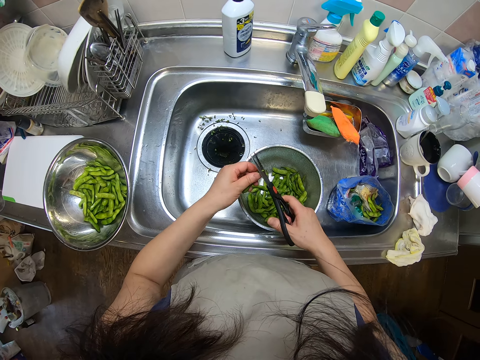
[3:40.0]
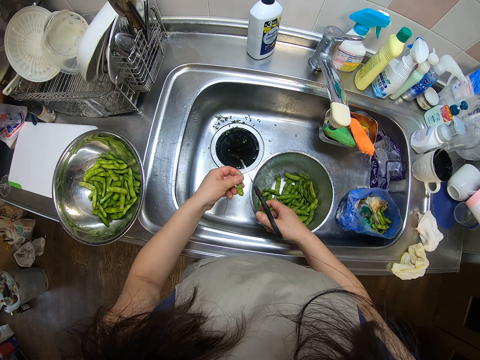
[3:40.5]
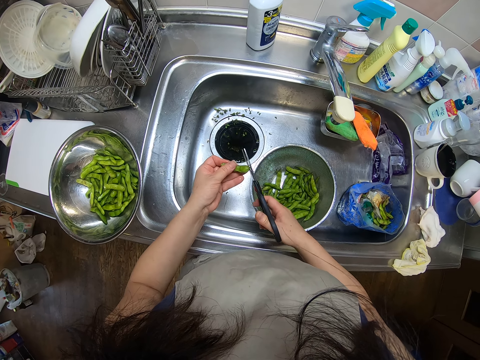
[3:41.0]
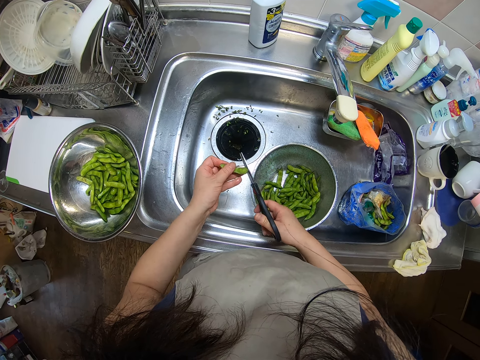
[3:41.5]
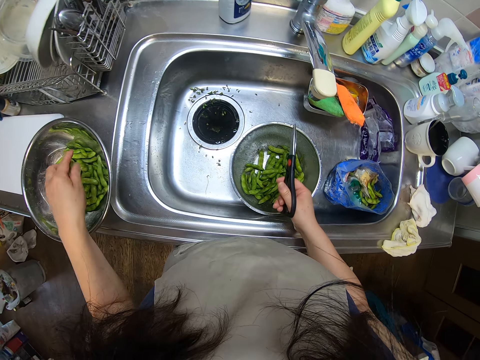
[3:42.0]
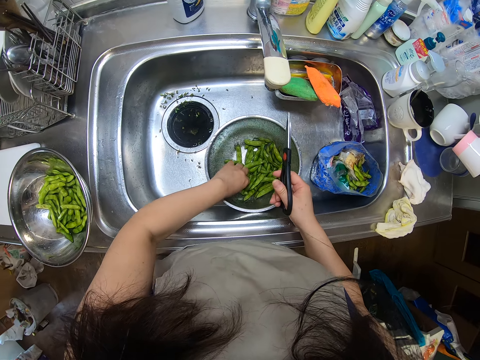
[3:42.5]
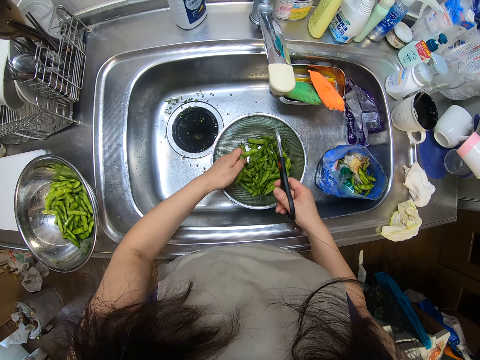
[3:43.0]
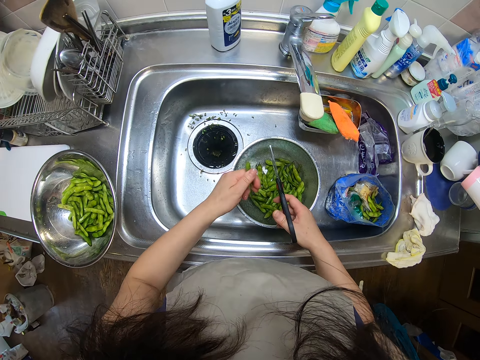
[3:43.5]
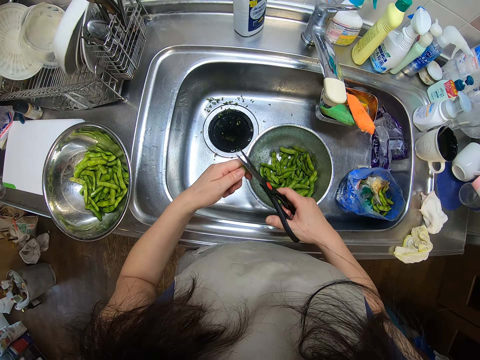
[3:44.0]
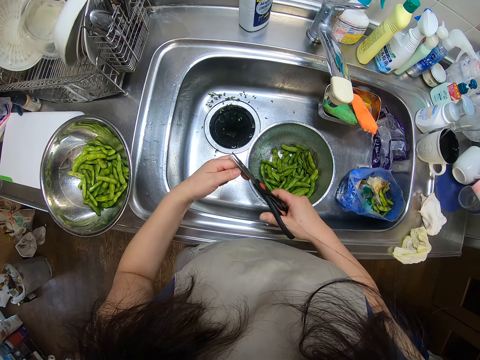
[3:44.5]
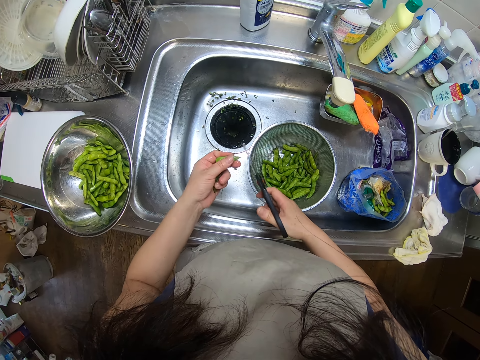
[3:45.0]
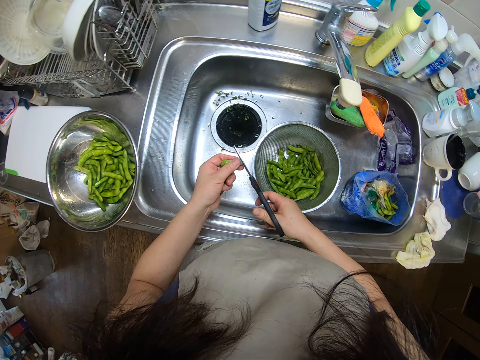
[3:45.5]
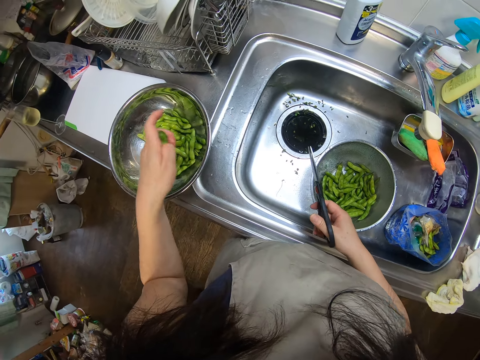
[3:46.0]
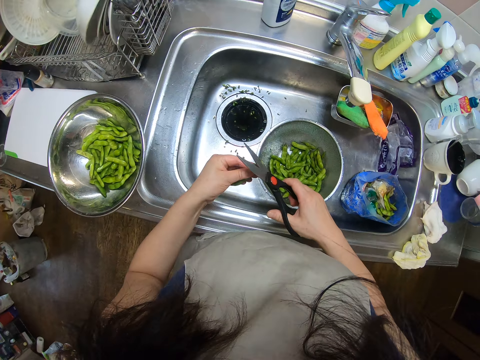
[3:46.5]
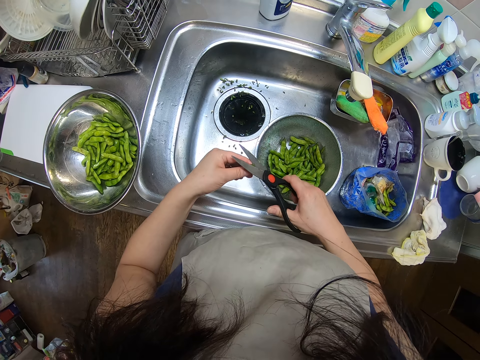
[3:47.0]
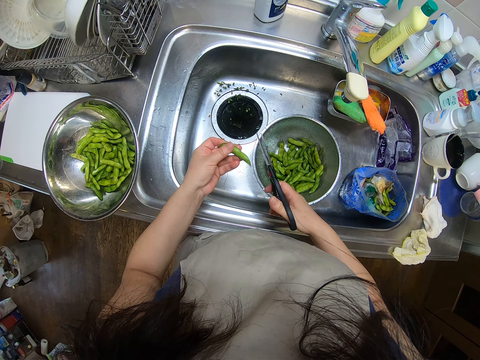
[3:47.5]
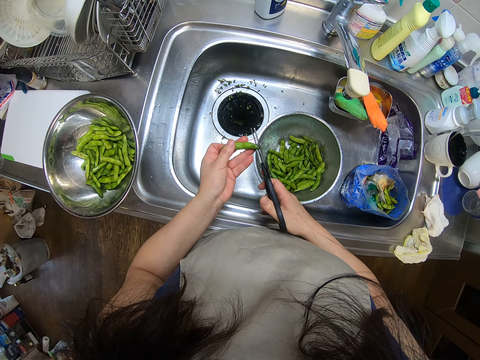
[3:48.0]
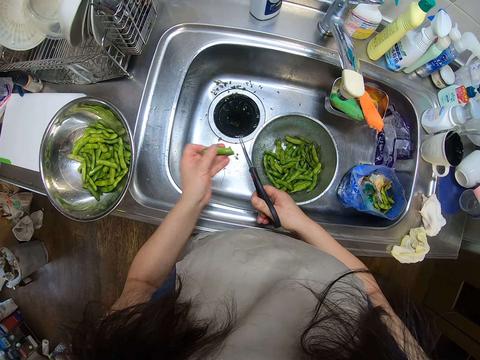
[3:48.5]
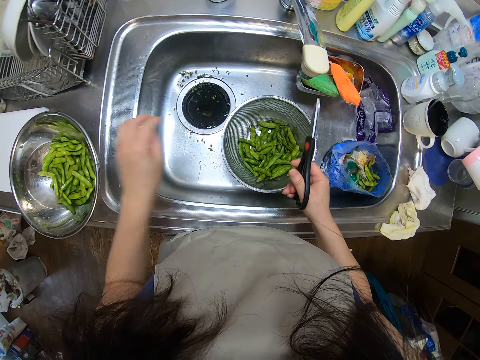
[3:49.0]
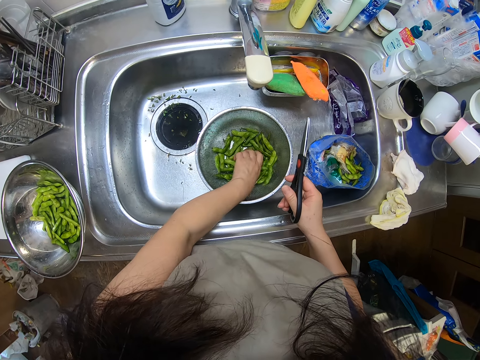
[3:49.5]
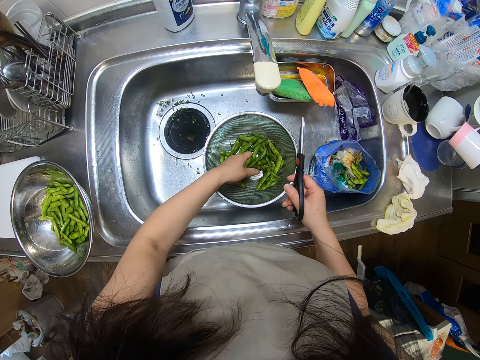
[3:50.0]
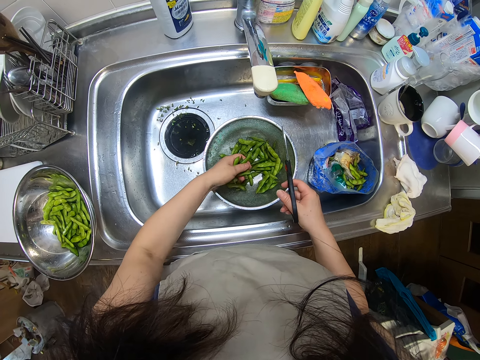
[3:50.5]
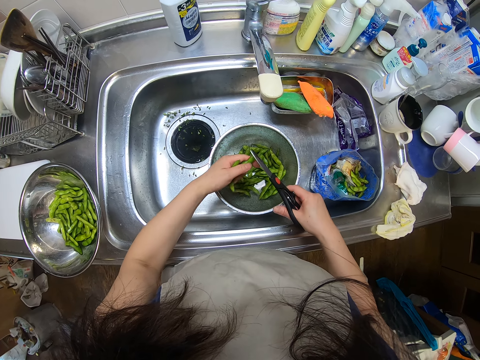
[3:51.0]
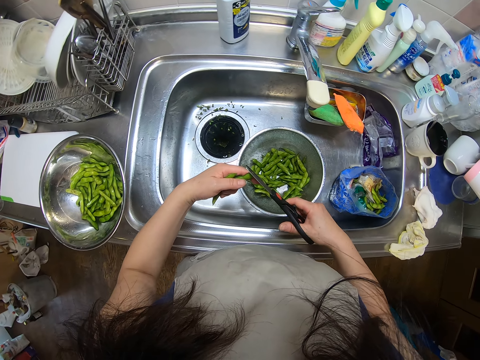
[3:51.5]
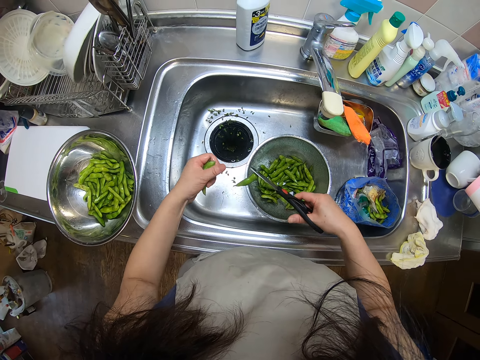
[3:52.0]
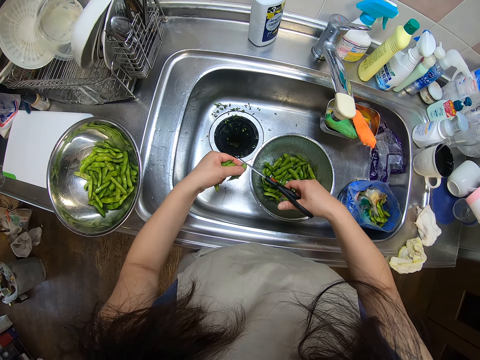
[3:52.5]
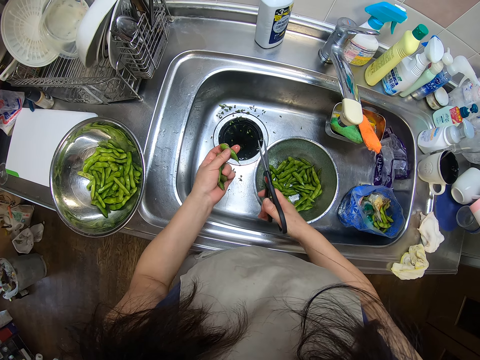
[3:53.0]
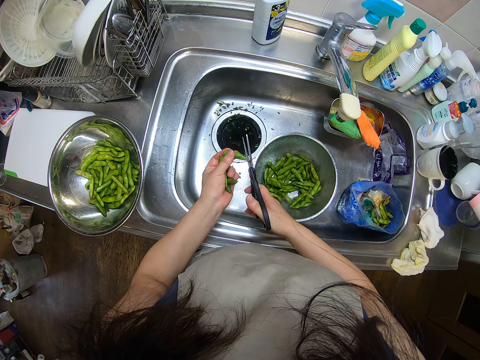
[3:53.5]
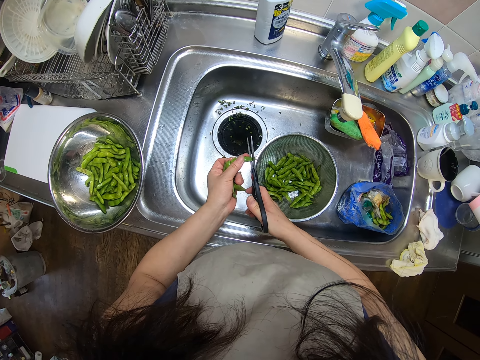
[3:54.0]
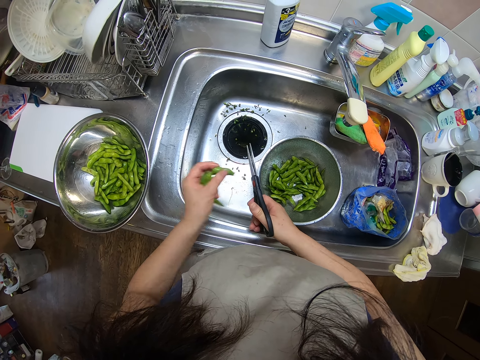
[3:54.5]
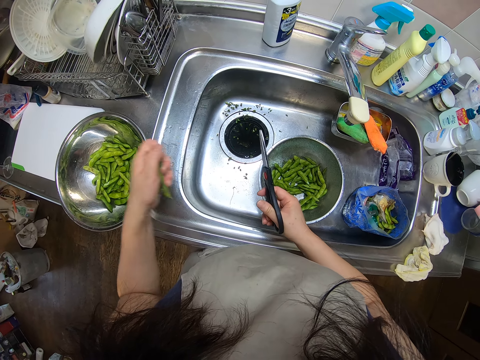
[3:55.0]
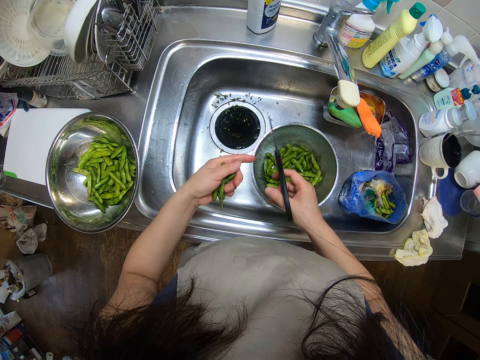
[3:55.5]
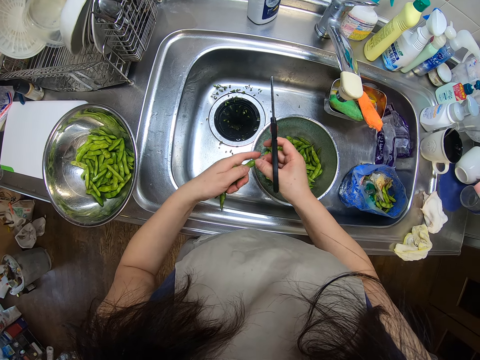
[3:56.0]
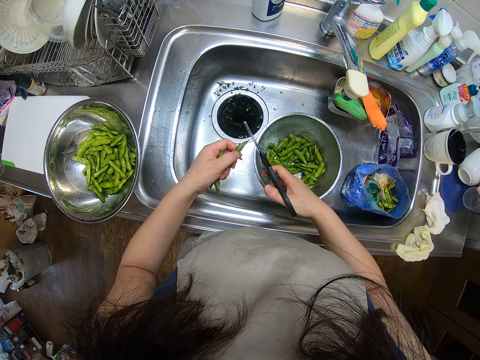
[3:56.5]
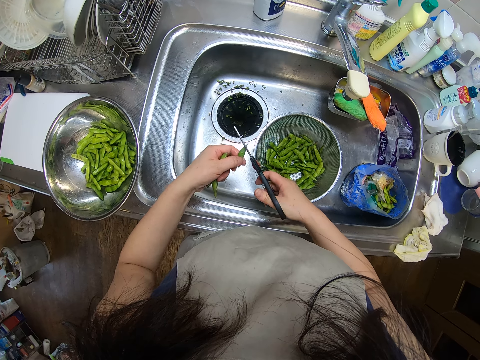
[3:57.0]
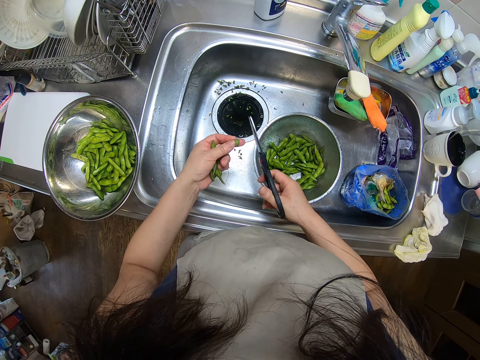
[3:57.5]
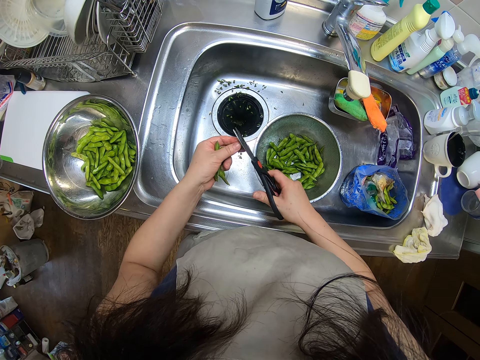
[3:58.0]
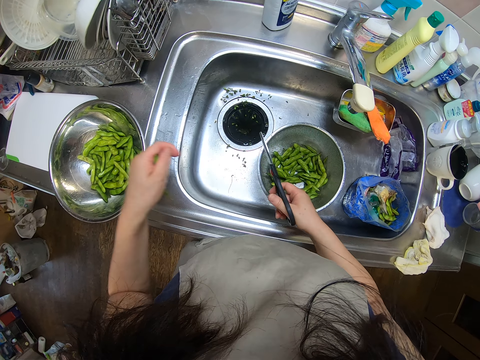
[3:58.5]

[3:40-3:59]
The camera wearer cuts the edges of the green bean or pea pod with the scissors in her right hand. She drops the bean in the bowl on the kitchen sink with her left hand. She picks the green beans from the sieve in the kitchen sink with her left hand. She cuts the edges of the green bean with the scissors in her right hand. She drops the bean in the bowl on the kitchen sink with her left hand. She cuts the edges of the green bean with the scissors in her right hand. She drops the bean in the bowl on the kitchen sink with her left hand. She picks the green beans from the sieve in the kitchen sink with her left hand. She cuts the edges of the green bean with the scissors in her right hand. She drops the bean in the bowl on the kitchen sink with her left hand. She holds the pea pod. She cuts the edges of the green bean with the scissors in her right hand. She drops the bean in the bowl on the kitchen sink with her left hand.

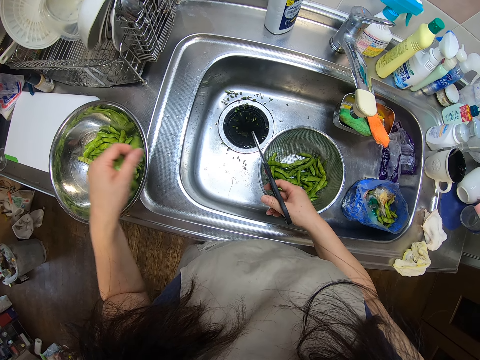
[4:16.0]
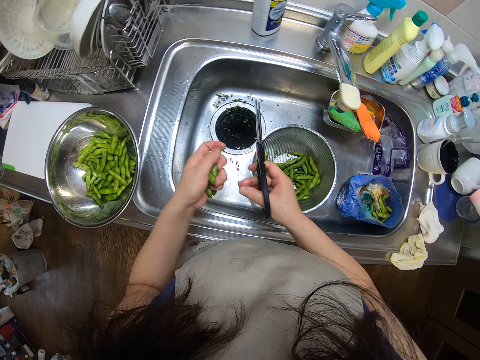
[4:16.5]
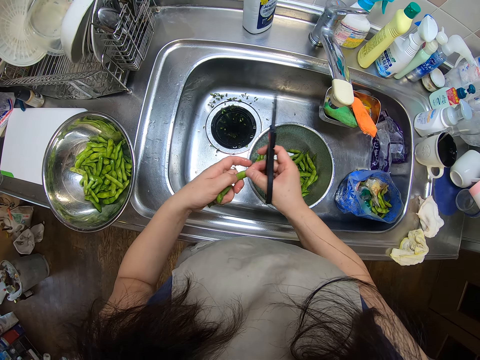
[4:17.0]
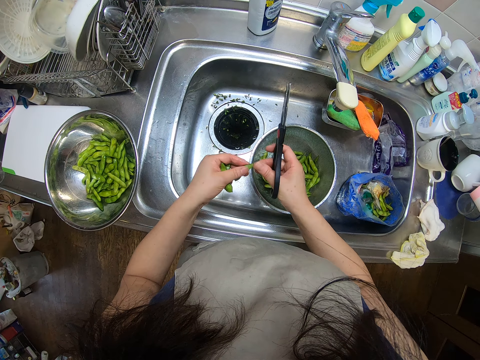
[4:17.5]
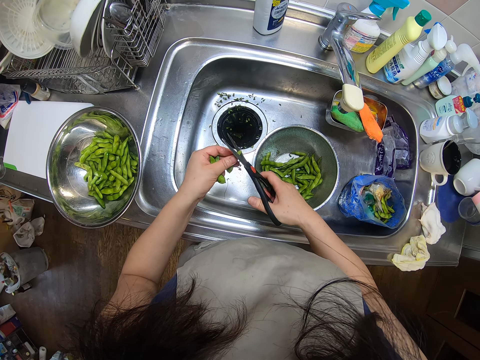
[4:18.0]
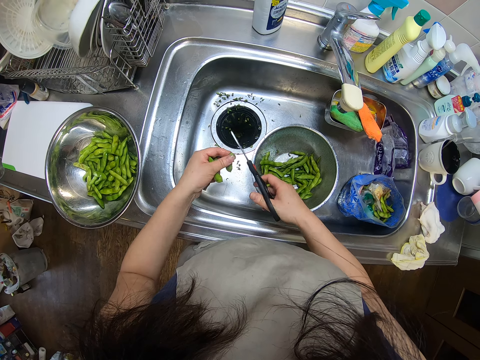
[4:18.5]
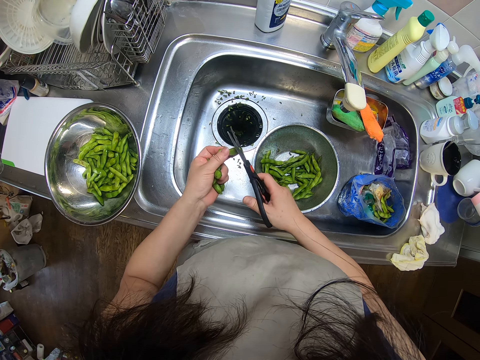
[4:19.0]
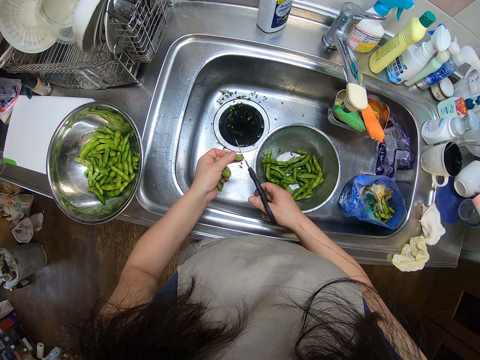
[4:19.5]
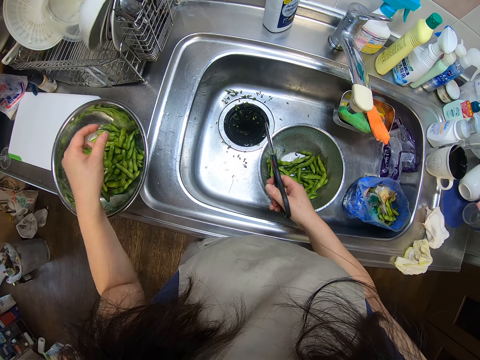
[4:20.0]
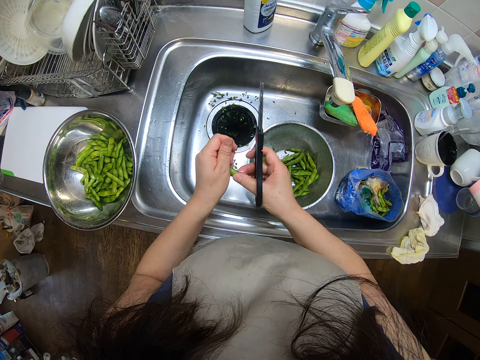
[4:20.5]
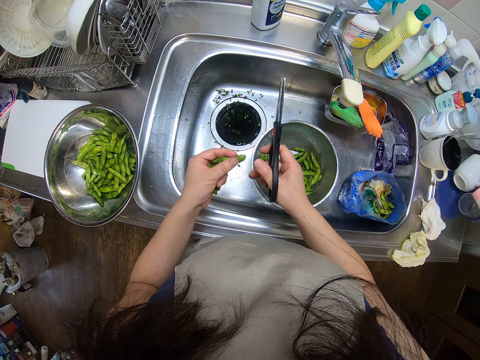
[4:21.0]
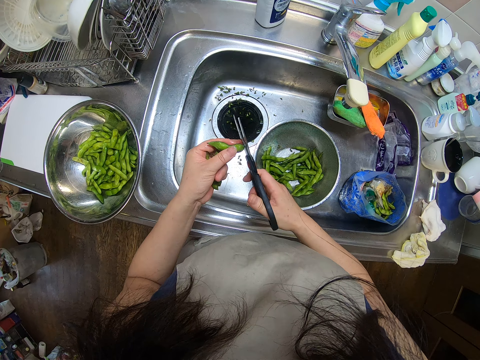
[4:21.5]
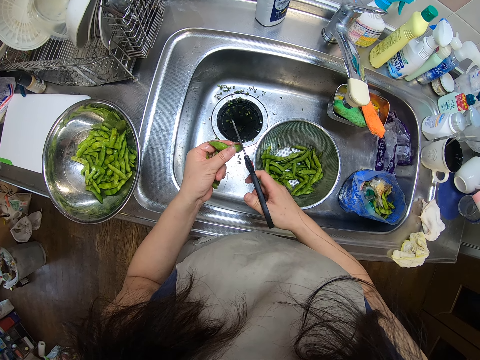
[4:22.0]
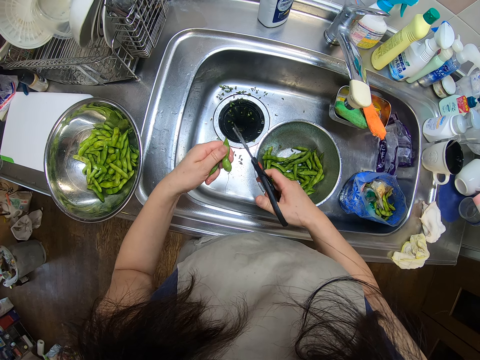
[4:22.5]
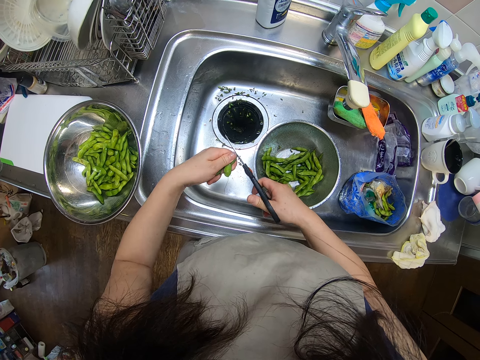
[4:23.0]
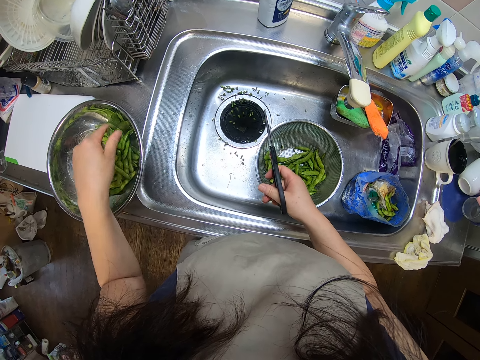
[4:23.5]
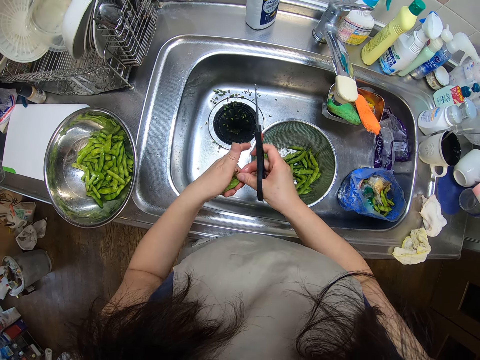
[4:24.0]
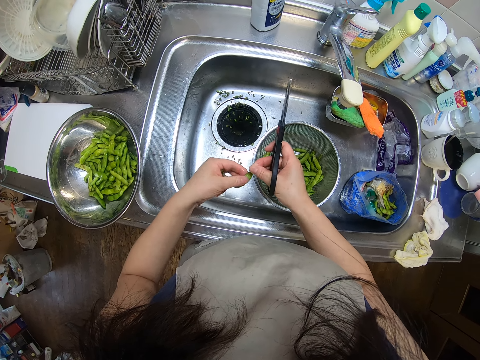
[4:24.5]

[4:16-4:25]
The camera wearer drops the bean or pea pod in the bowl on the kitchen sink with her left hand. She holds the pea pod. She cuts the edges of the green bean with the scissors in her right hand. She drops the bean in the bowl on the kitchen sink with her left hand. She holds the pea pod. She cuts the edges of the green bean with the scissors in her right hand. She drops the bean in the bowl on the kitchen sink with her left hand. She holds the pea pod.
